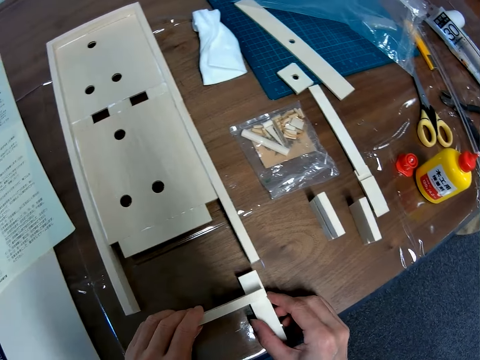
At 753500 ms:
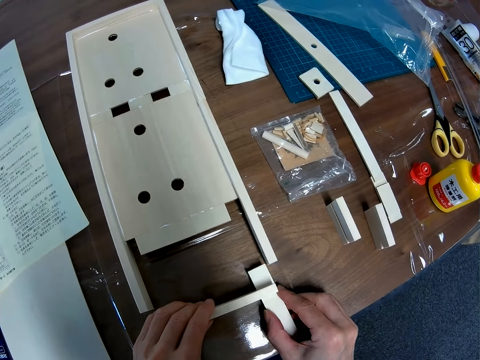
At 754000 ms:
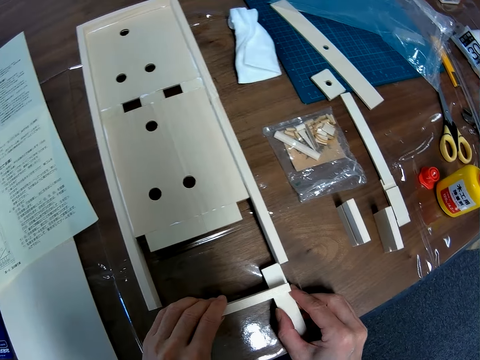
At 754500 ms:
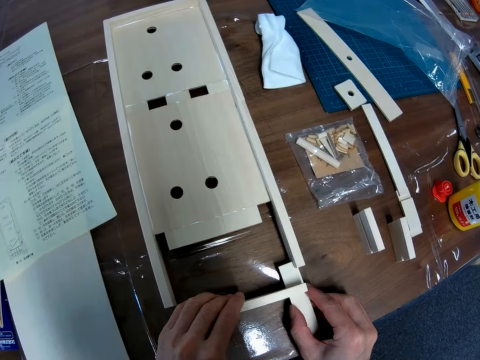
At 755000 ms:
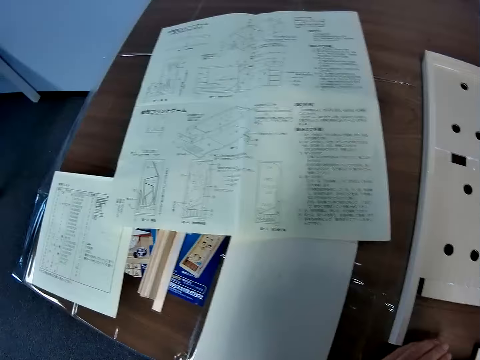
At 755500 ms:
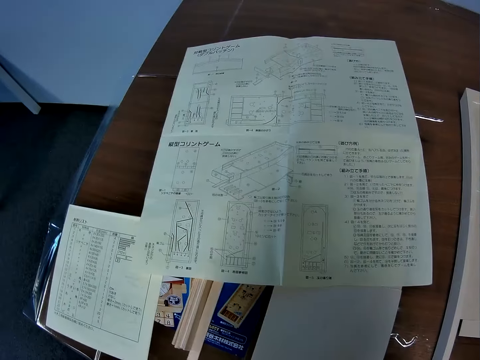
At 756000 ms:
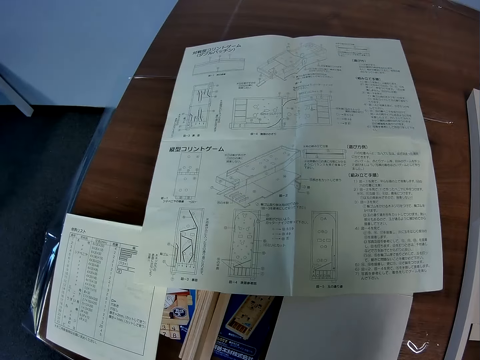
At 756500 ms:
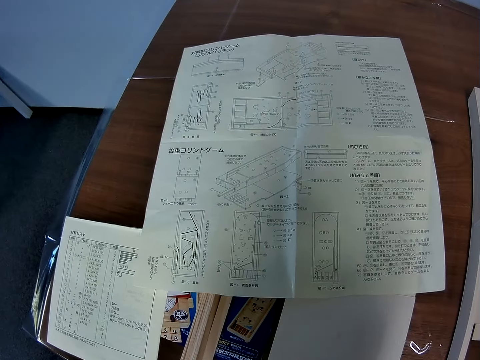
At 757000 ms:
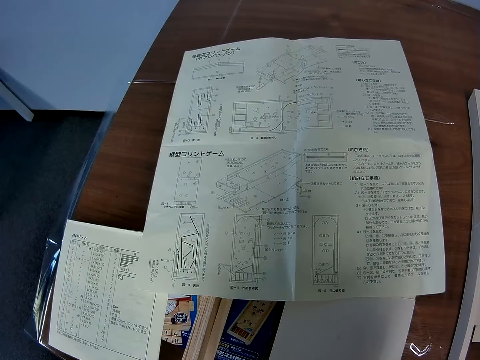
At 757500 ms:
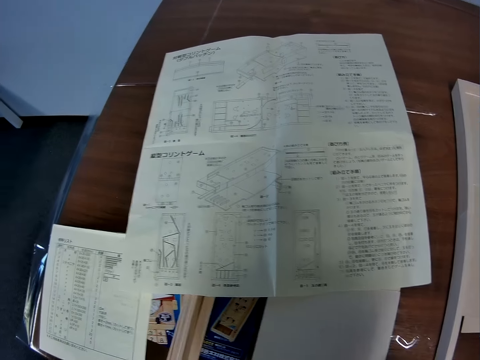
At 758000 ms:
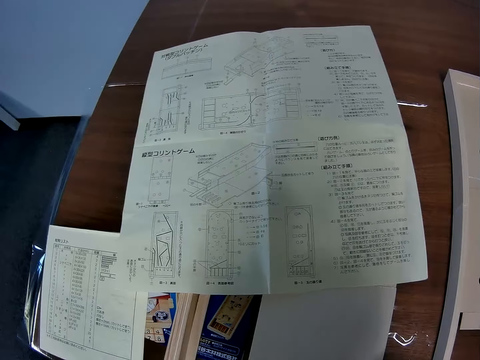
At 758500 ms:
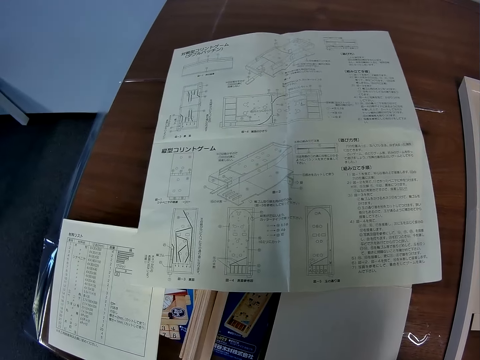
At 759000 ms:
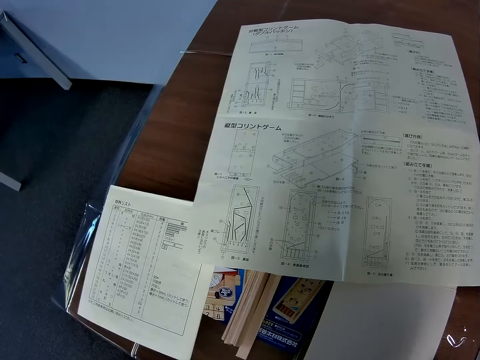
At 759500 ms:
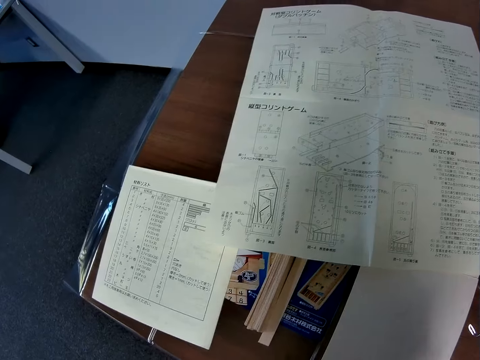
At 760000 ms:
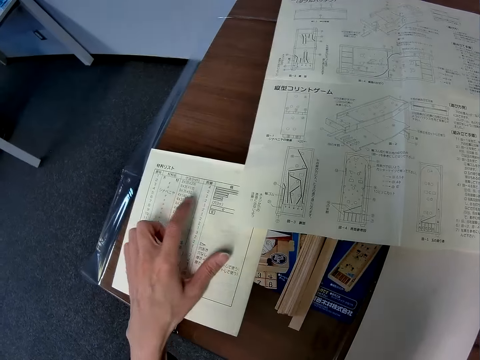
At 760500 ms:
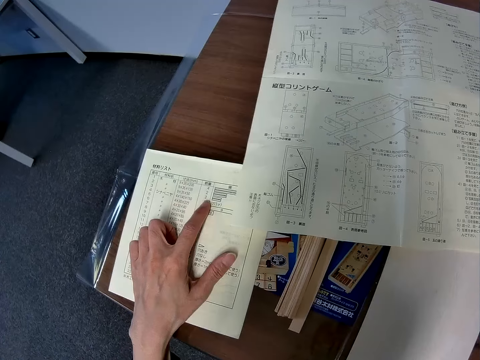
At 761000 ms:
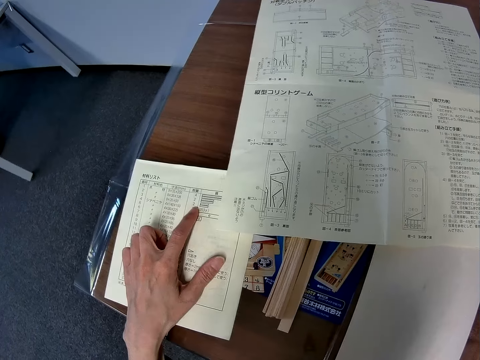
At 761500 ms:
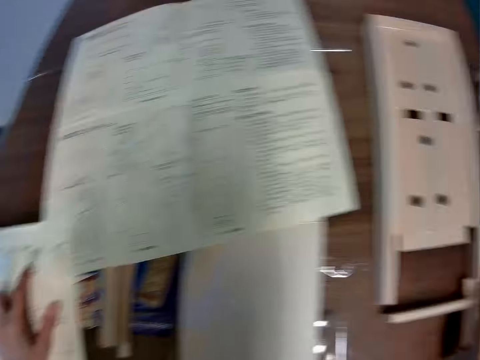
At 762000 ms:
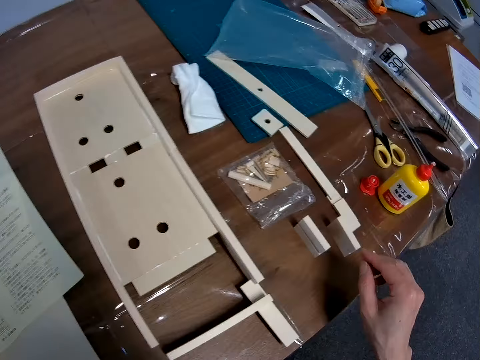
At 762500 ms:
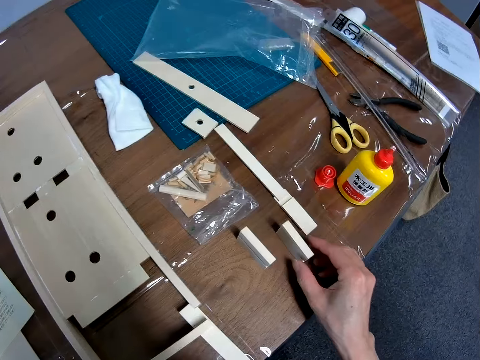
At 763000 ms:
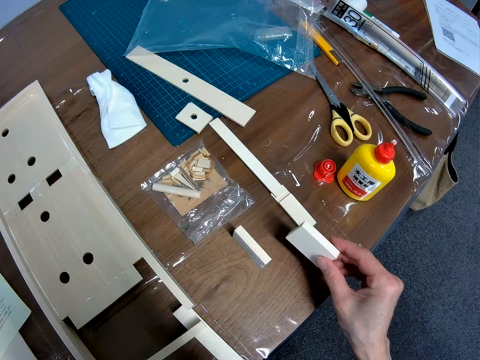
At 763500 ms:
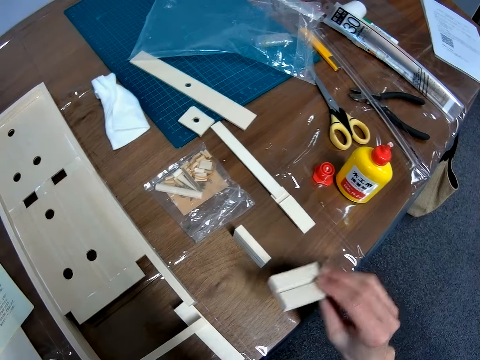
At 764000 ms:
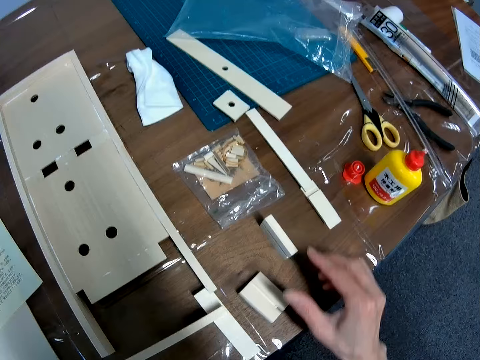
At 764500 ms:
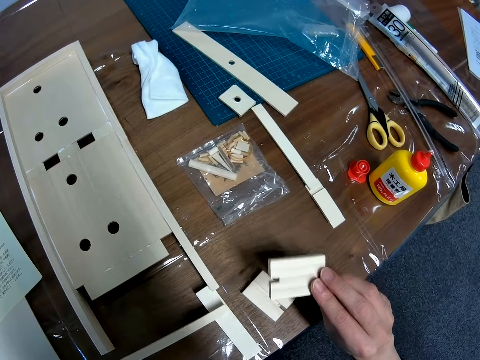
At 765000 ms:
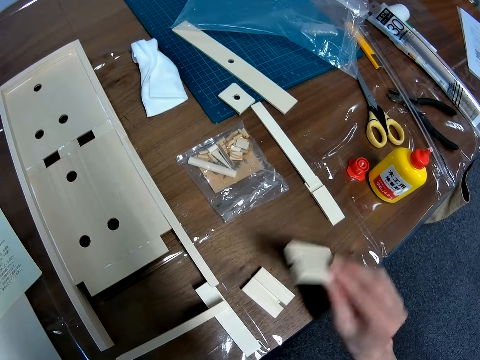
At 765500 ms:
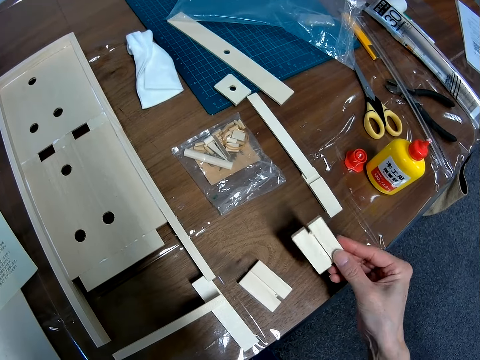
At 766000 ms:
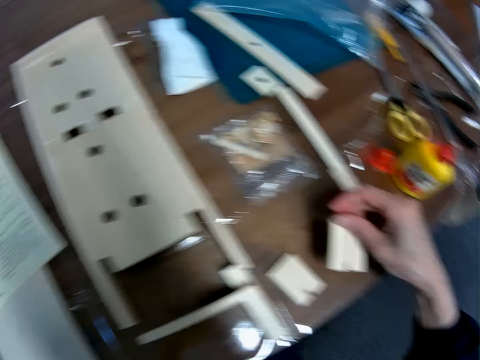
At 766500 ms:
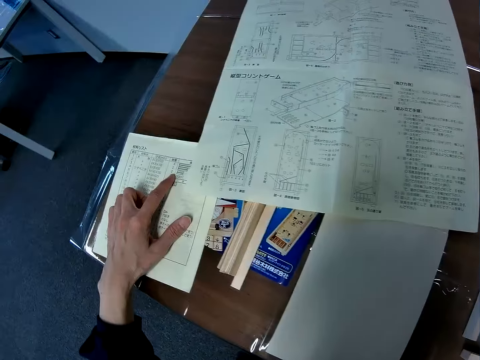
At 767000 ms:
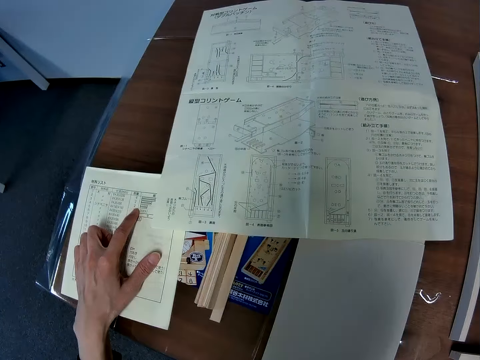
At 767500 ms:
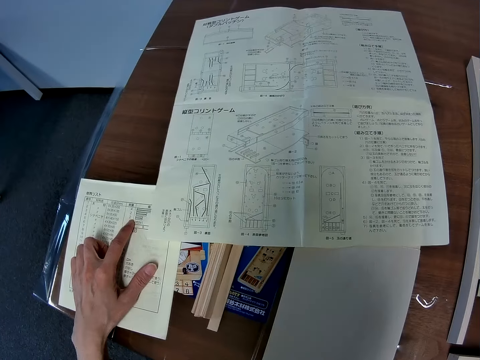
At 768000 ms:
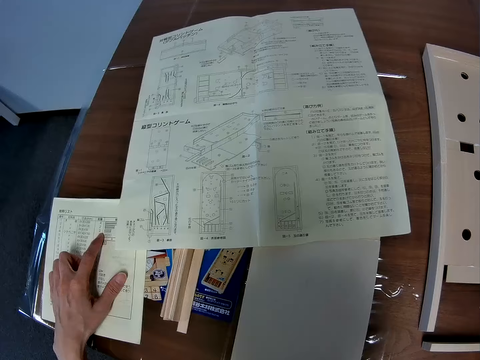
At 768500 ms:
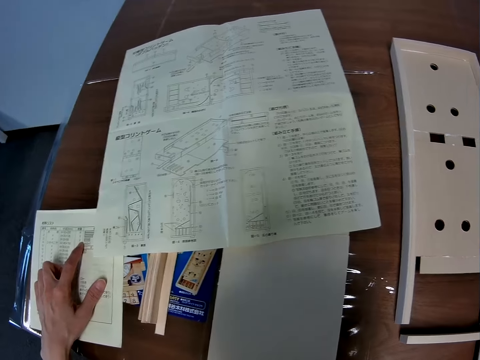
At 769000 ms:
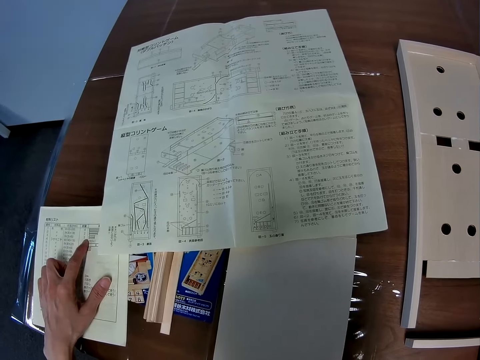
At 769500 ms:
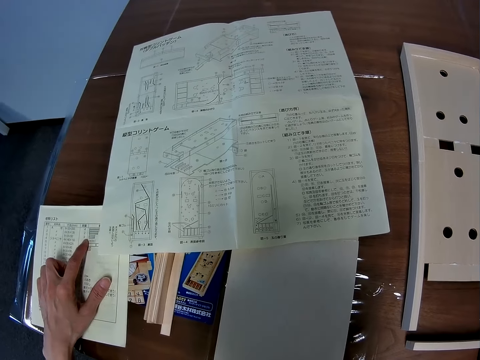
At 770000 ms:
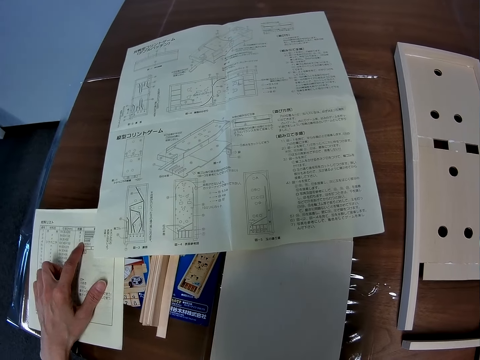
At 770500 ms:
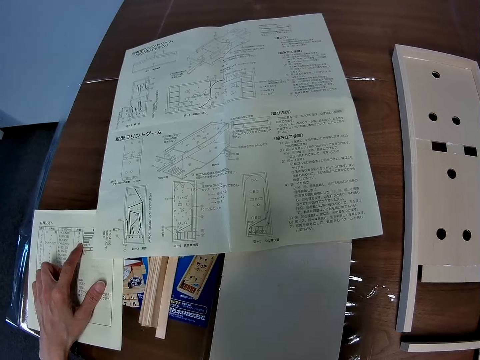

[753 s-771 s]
The camera wearer fixes the pieces of wood in his hands. He looks at the blueprint and the paper with symbols on it again. He touches the sketch paper with his fingers. He checks the pieces on the table. He picks up a piece of wood, puts down the piece of wood and picks up a piece of wood. He looks at the blueprint and the paper with symbols on it again.

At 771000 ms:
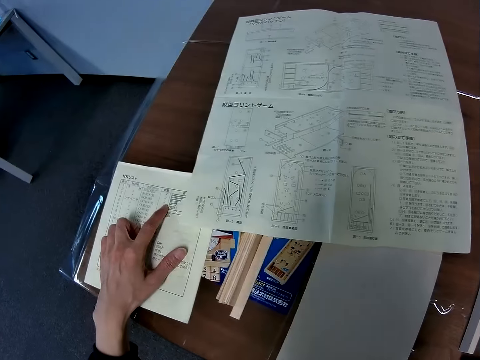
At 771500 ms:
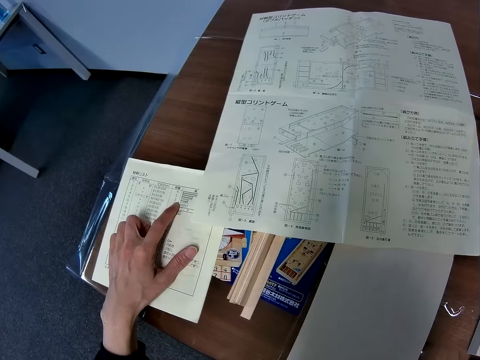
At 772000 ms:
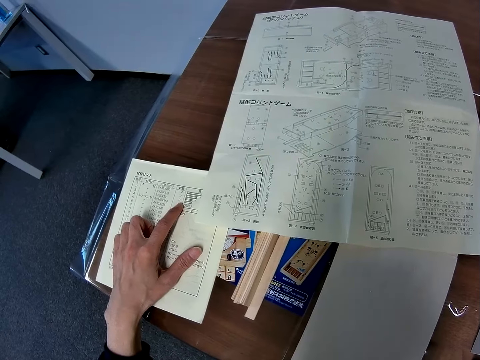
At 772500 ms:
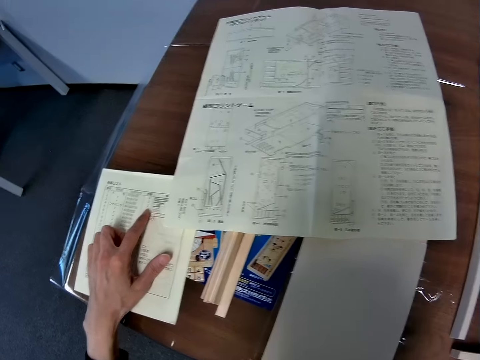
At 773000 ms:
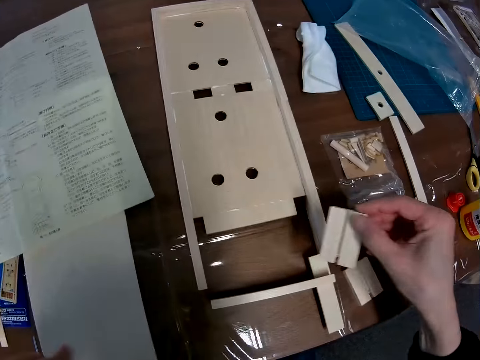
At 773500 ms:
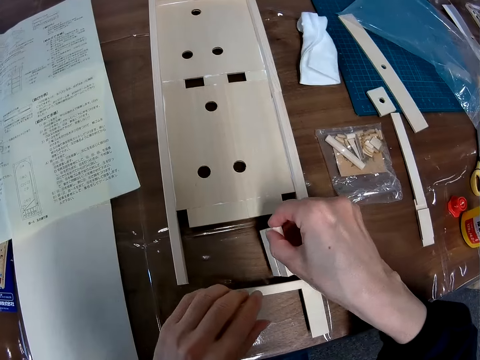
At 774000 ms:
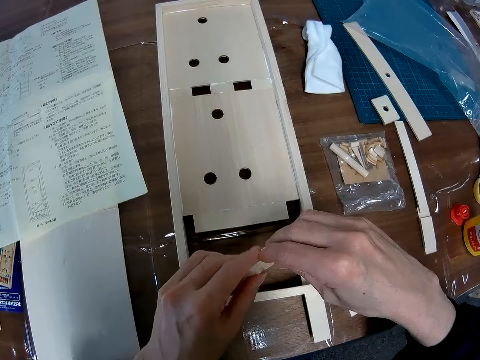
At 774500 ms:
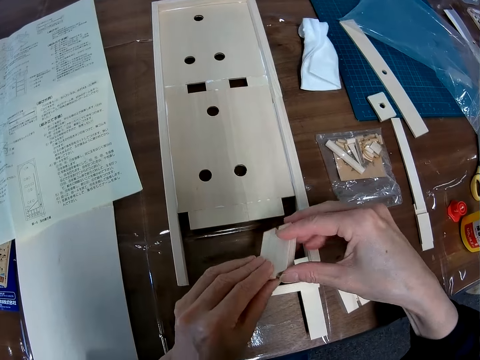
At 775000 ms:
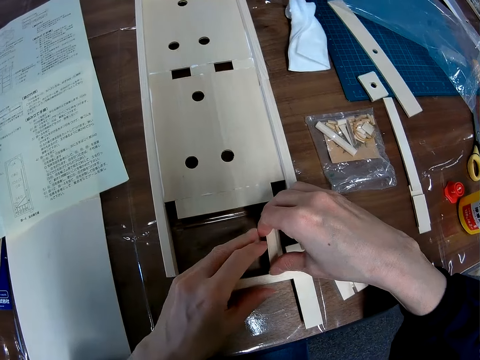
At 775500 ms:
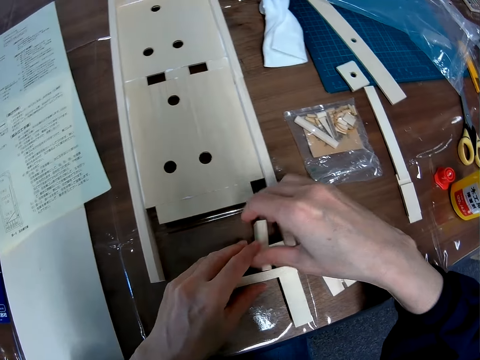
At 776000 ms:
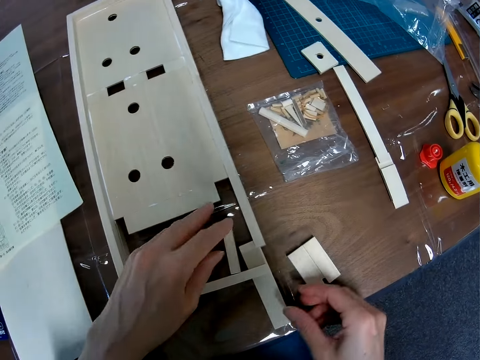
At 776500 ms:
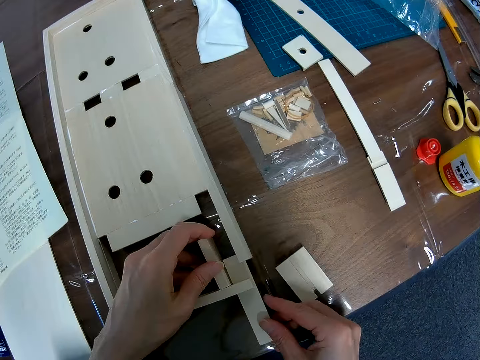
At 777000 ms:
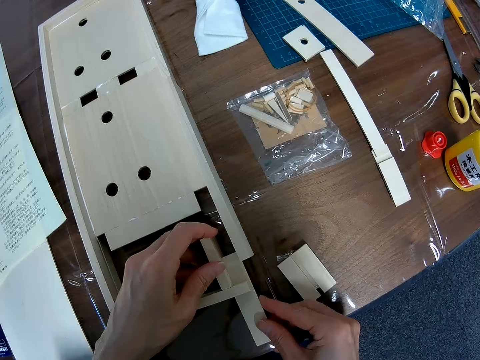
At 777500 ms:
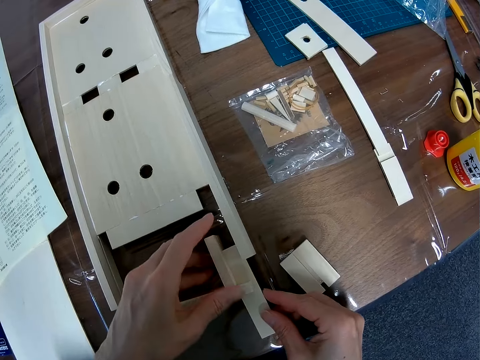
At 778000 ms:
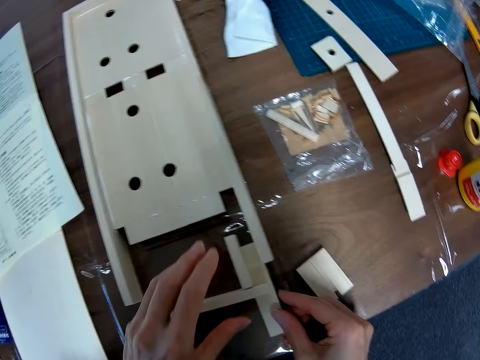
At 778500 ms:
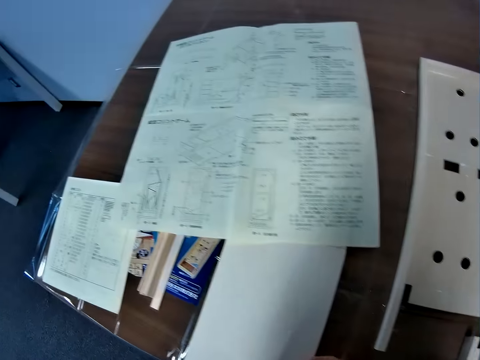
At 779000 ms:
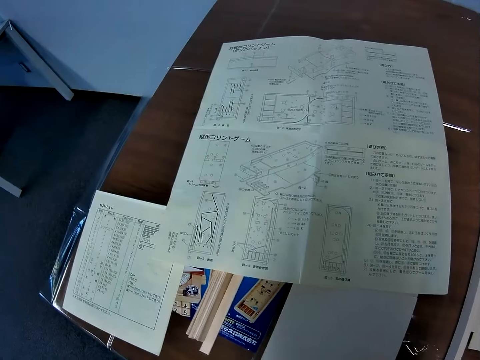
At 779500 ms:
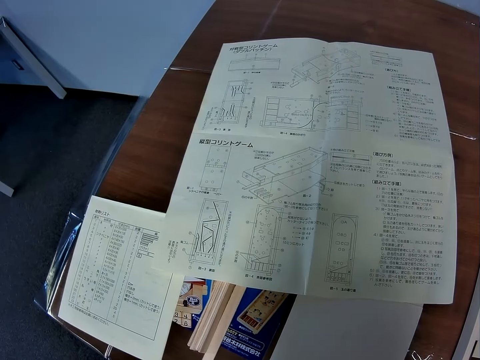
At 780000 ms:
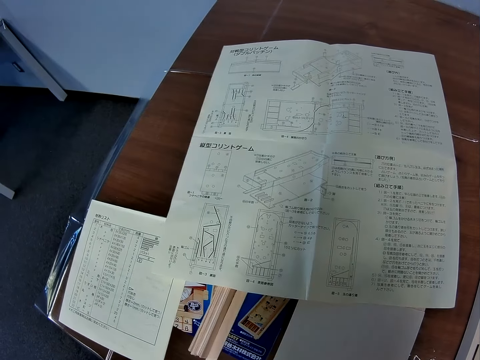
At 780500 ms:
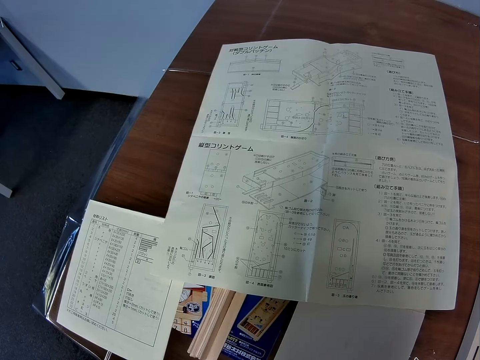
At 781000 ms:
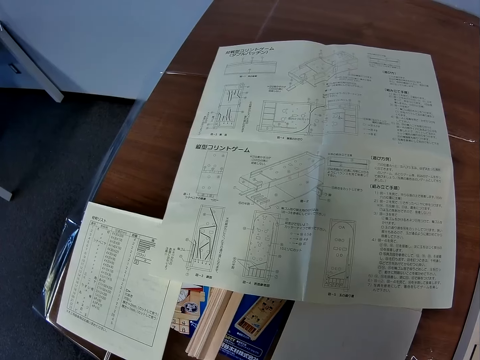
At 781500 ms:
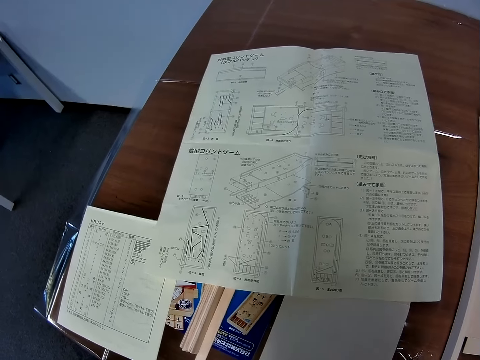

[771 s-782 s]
The camera wearer puts the pieces together. They look at the blueprint and the paper with symbols on it again.
